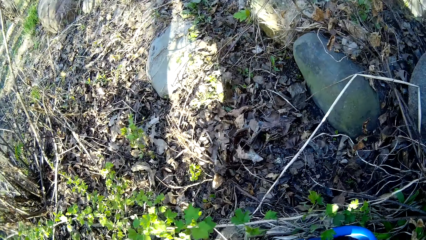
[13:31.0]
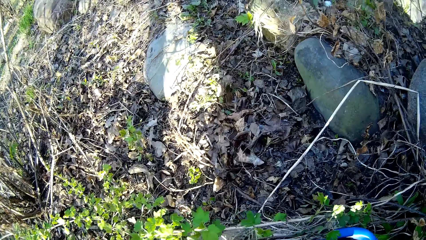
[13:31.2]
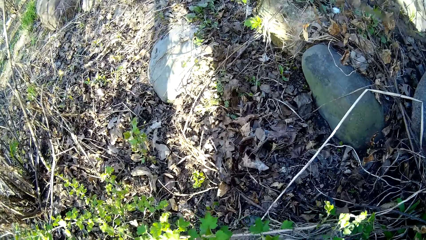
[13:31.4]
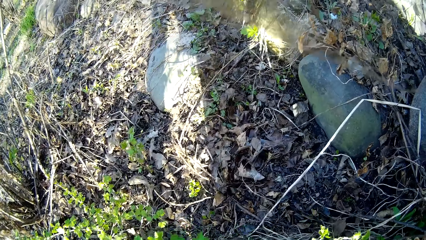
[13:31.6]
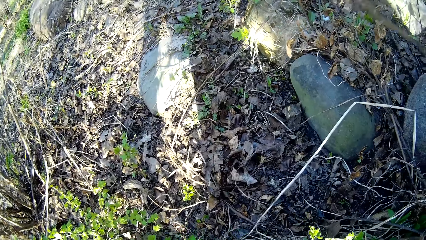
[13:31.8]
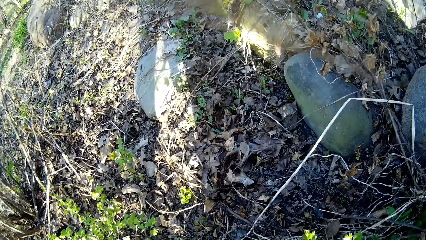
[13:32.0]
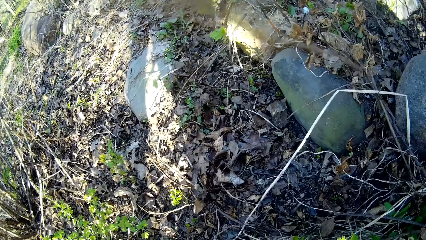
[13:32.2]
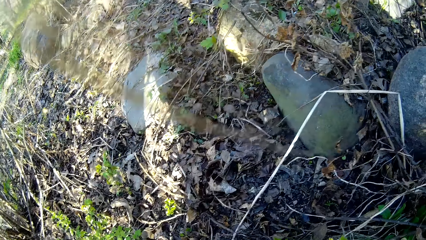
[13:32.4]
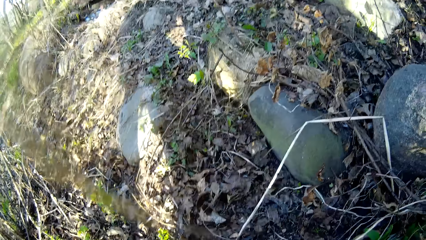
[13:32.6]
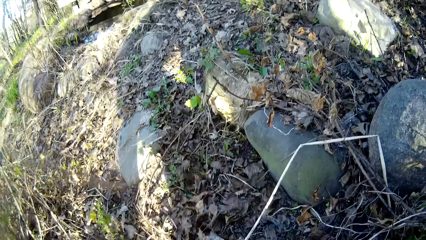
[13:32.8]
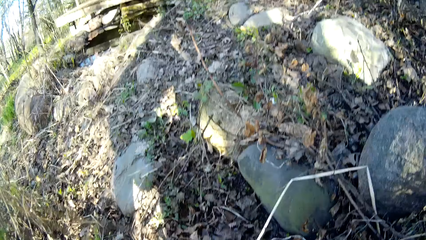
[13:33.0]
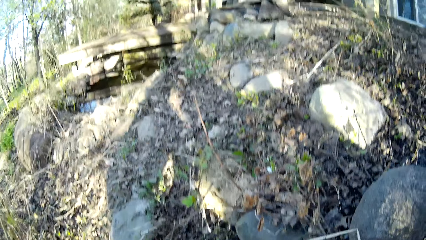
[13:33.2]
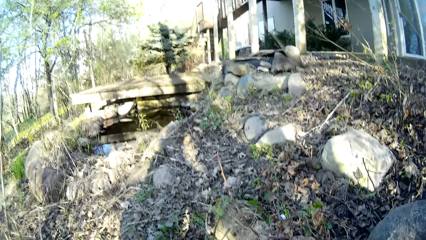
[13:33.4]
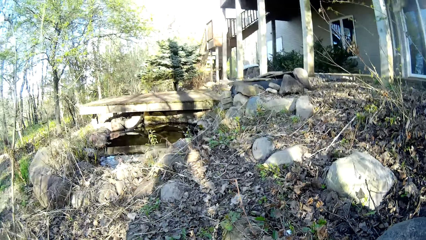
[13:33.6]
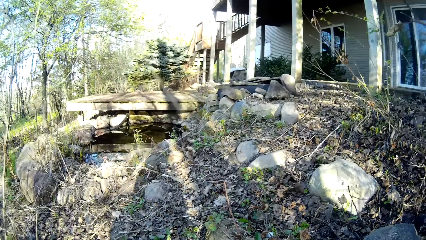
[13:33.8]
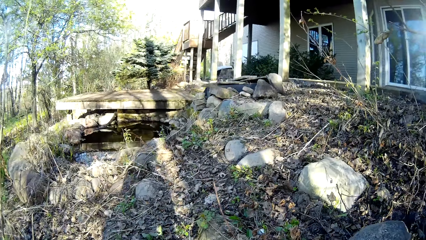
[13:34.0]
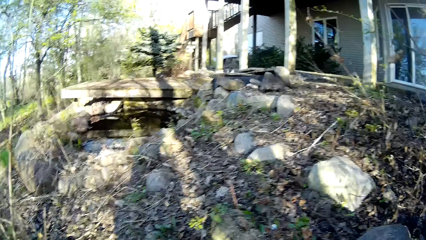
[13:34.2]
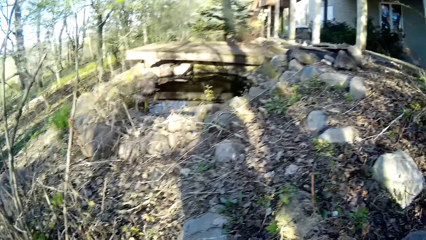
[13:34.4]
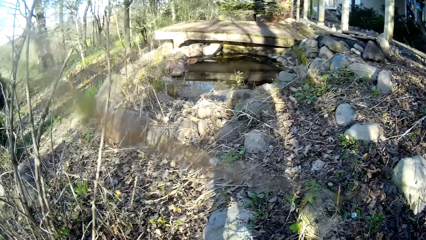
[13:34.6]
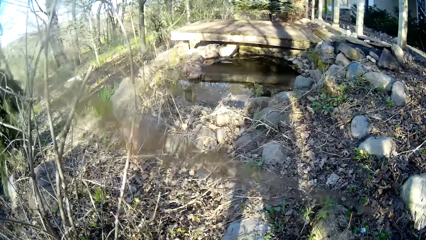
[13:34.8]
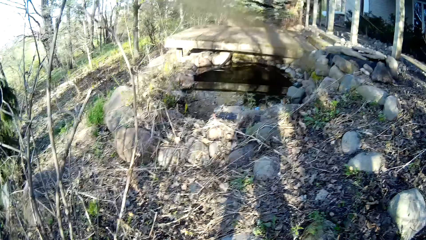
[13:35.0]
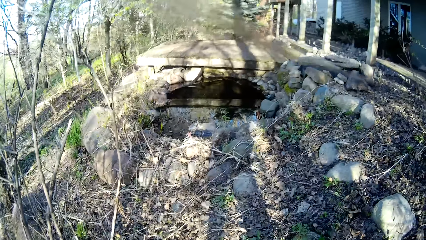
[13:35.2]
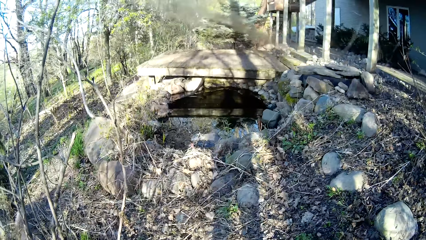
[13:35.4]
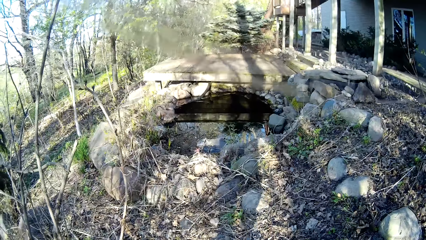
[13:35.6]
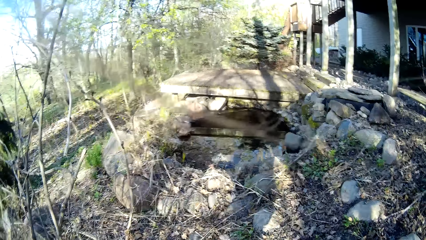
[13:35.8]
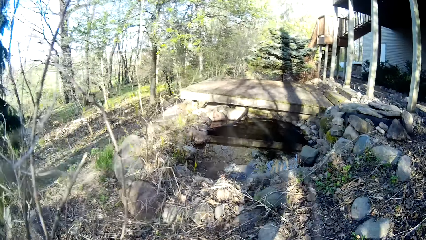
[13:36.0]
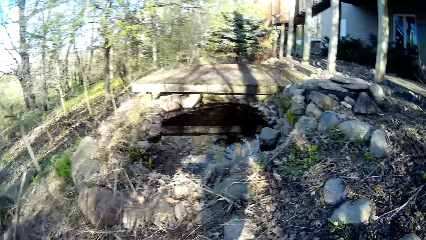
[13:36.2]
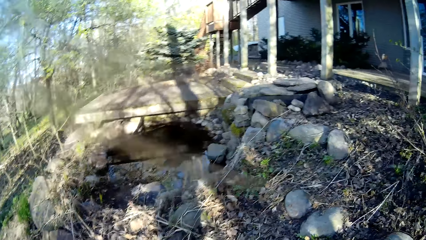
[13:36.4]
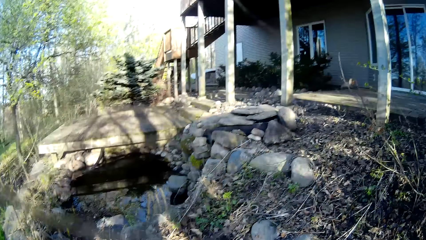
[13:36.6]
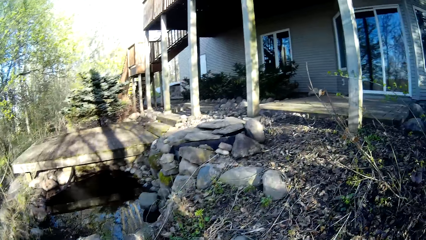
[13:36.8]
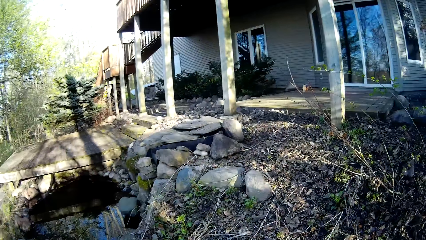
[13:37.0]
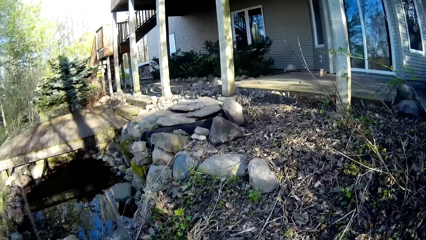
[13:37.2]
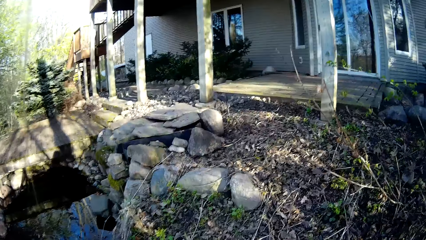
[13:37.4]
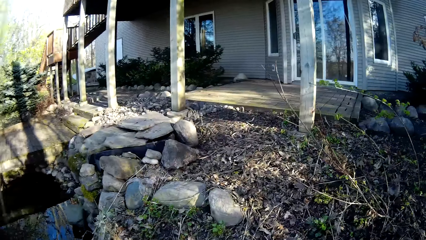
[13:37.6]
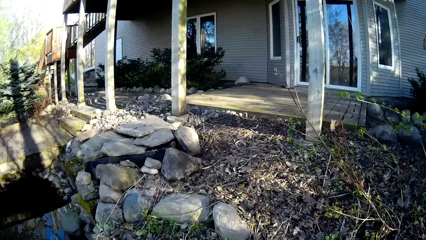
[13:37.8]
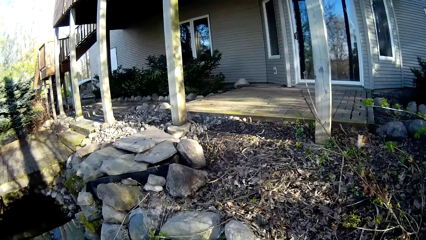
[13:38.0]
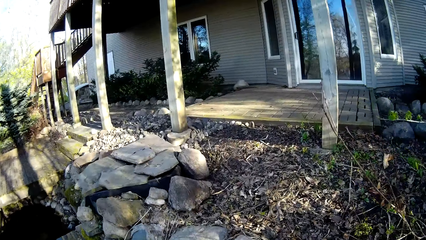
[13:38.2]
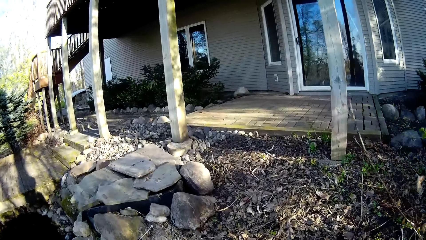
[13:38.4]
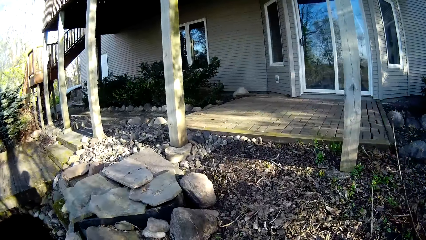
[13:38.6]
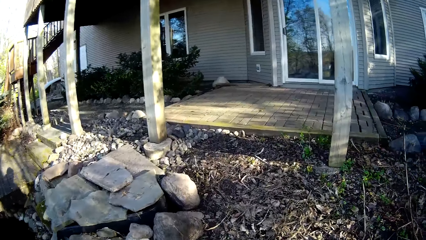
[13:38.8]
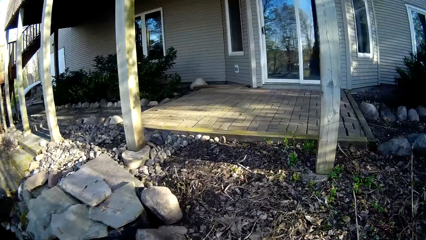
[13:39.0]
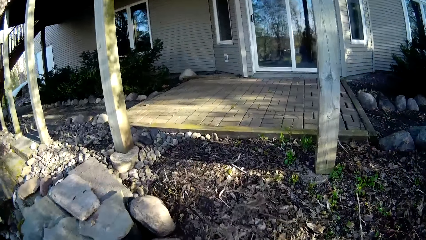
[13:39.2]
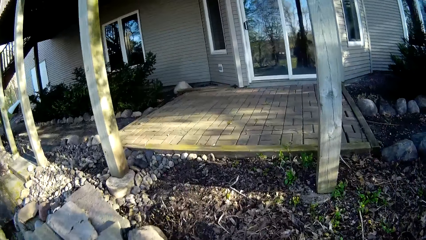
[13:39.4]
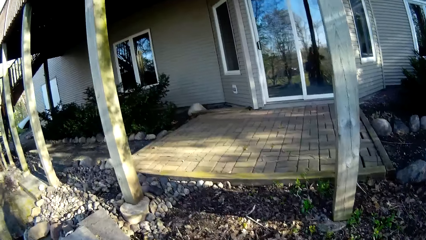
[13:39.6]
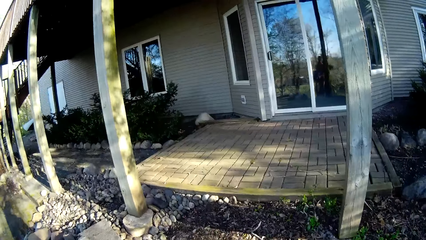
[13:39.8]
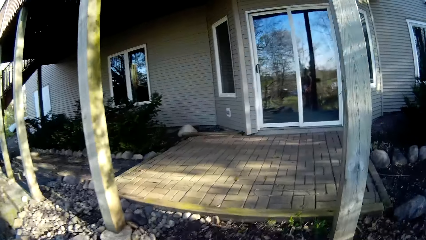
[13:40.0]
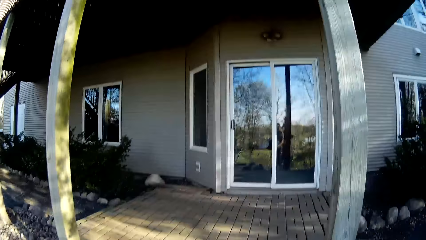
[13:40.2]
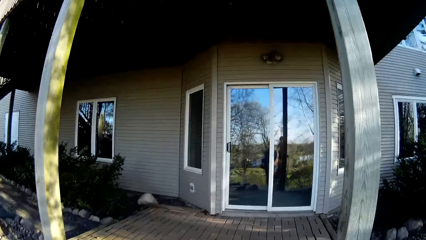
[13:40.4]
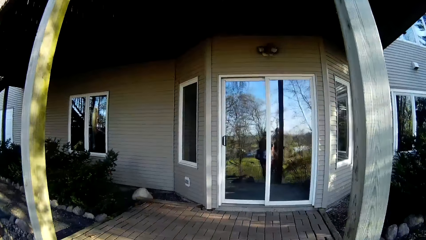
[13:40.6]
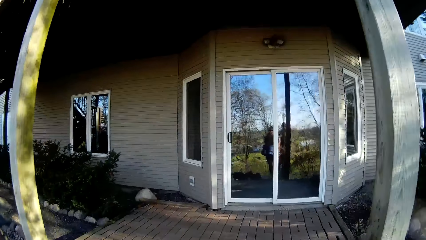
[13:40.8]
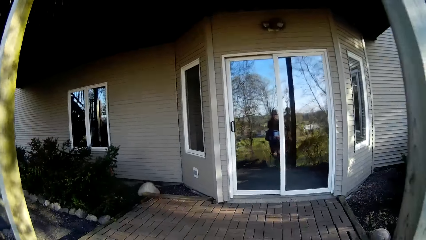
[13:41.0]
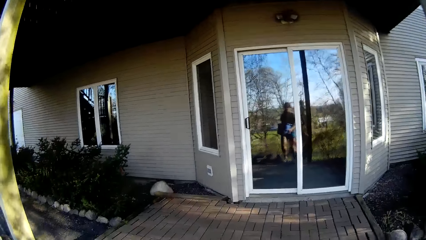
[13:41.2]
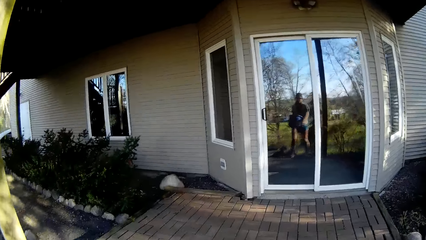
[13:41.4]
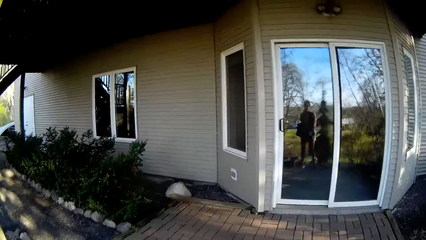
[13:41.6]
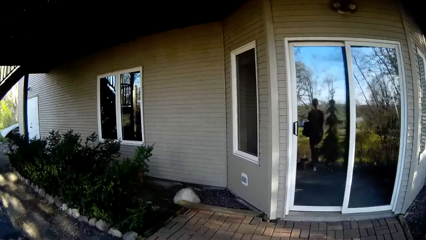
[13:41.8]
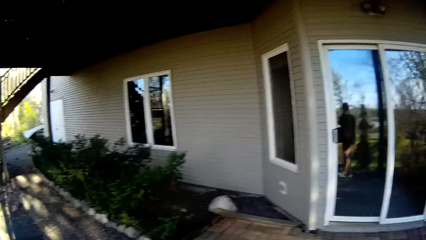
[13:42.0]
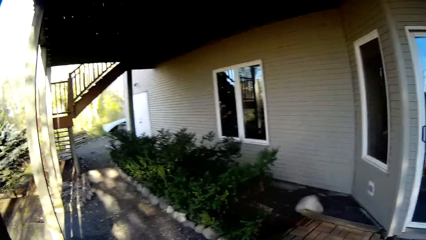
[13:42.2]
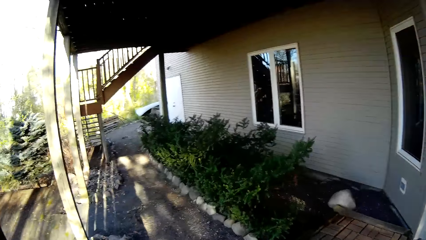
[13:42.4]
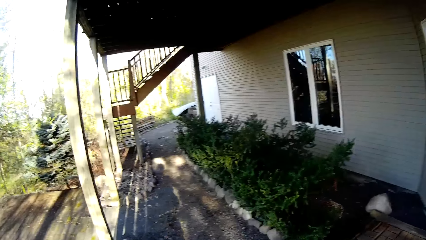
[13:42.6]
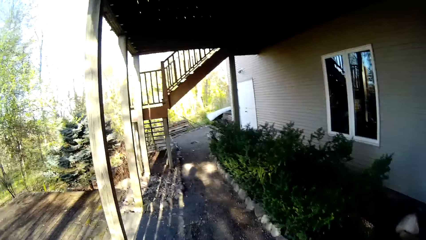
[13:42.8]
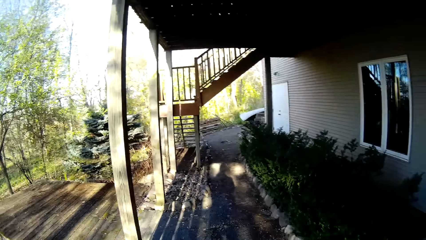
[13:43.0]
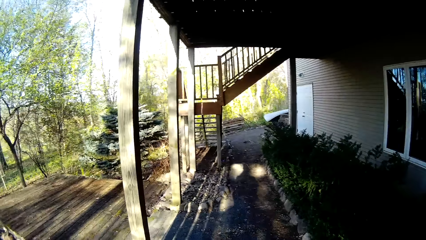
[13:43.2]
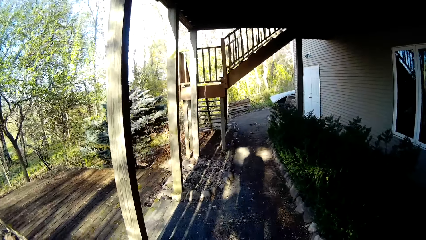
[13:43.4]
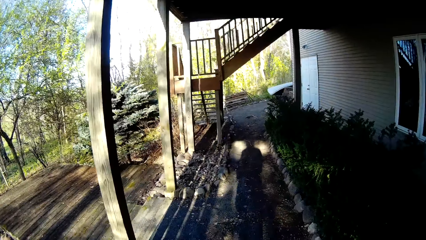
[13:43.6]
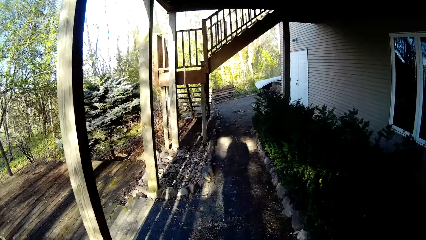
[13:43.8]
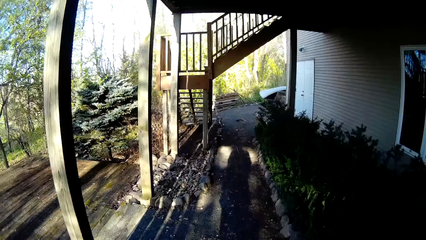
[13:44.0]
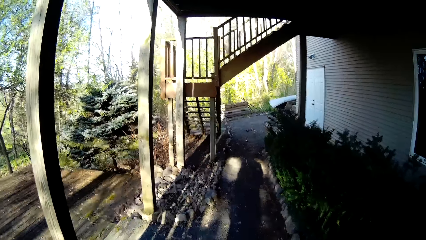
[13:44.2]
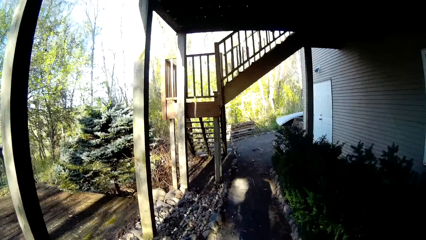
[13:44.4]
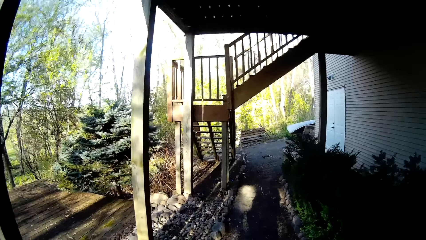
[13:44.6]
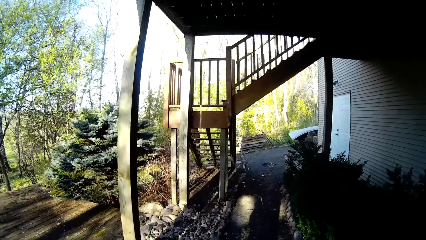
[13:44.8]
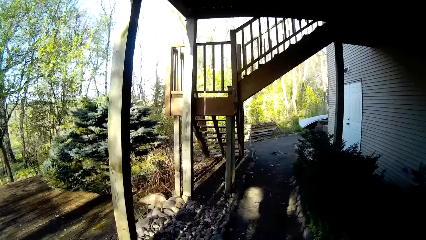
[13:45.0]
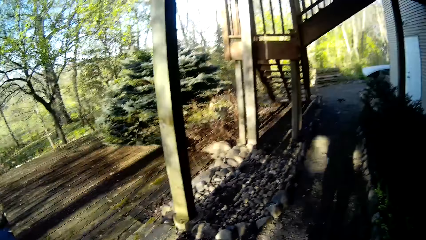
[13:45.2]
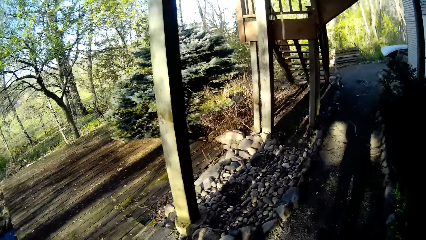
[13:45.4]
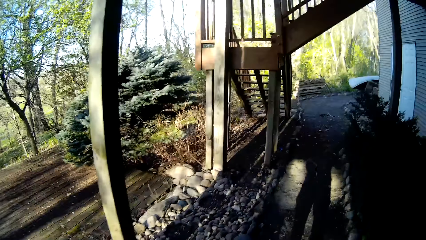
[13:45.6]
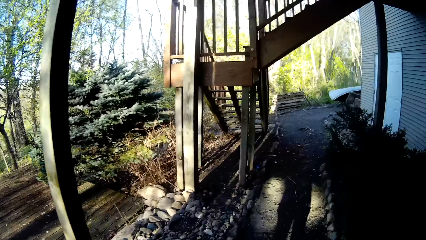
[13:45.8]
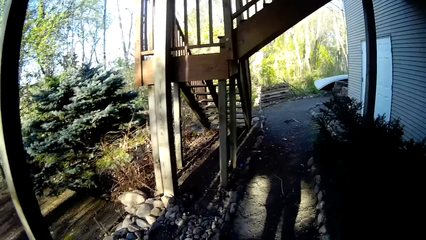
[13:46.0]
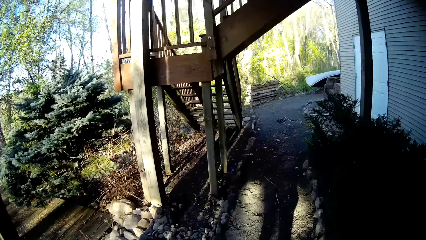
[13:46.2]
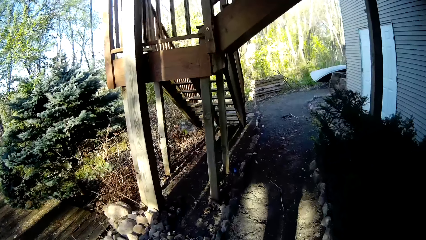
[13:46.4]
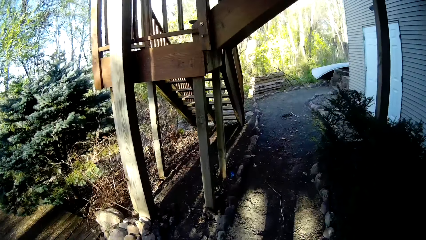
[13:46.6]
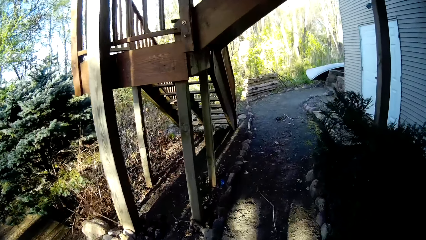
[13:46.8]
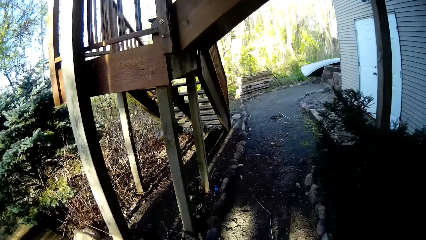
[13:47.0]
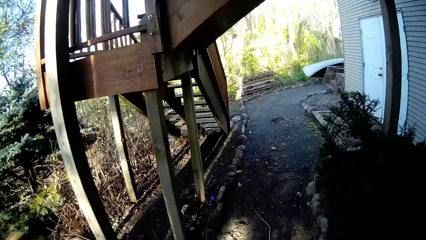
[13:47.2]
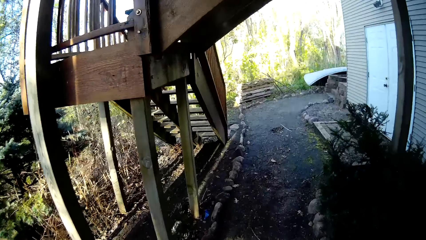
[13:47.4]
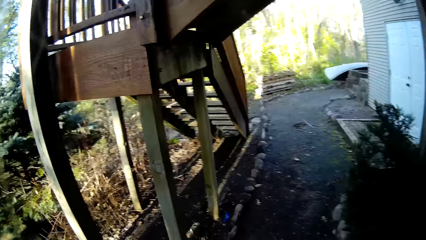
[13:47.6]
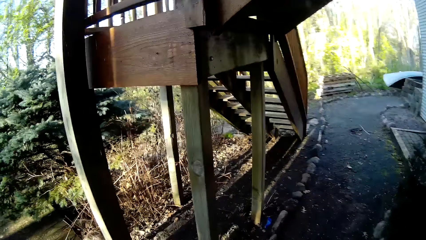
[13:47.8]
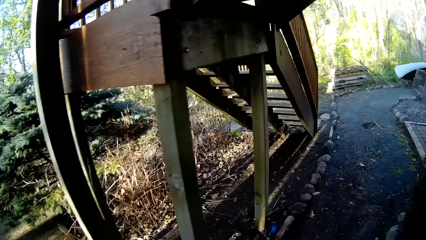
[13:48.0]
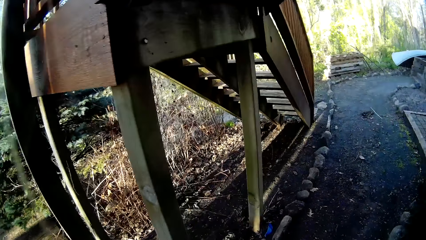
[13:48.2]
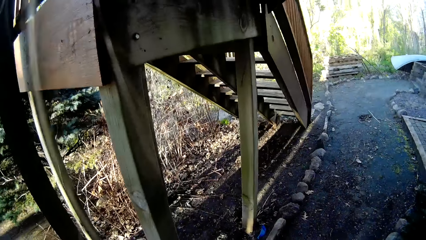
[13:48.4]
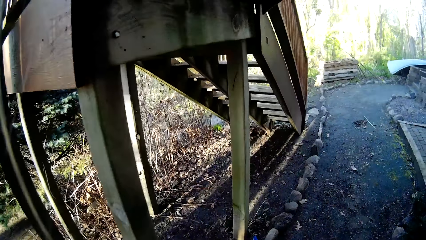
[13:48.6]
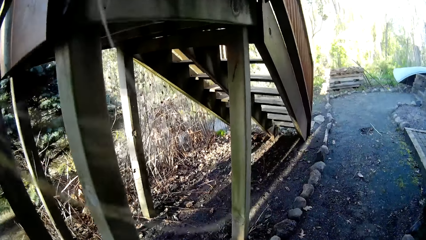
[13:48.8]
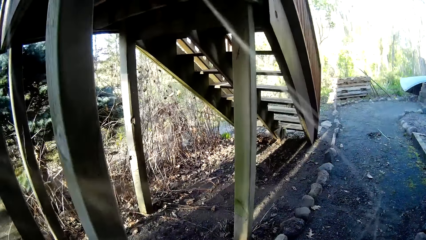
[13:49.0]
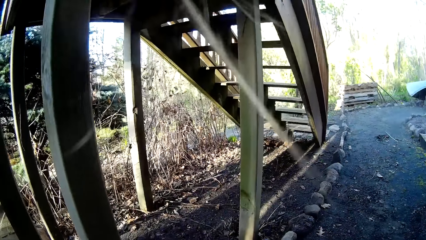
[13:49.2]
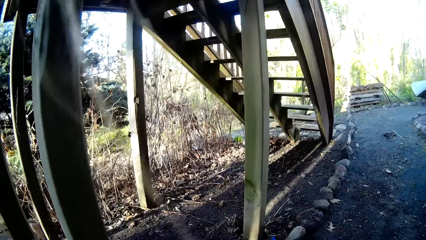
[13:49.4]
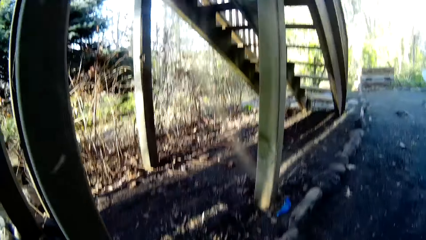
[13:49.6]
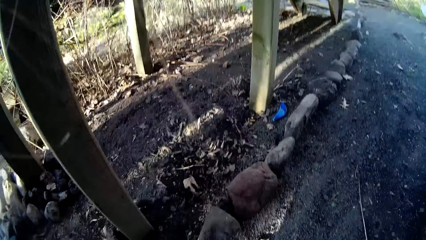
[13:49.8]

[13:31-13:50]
The camera wearer moves a bucket on the ground. They walk around a forest, look around a verandah, and walk around the verandah.
